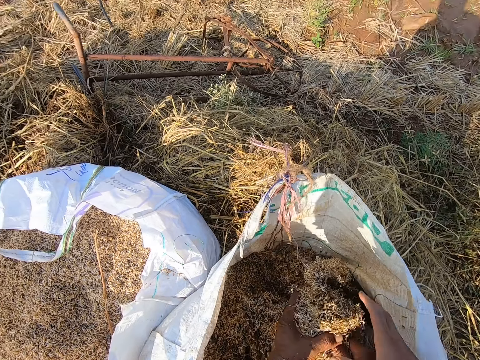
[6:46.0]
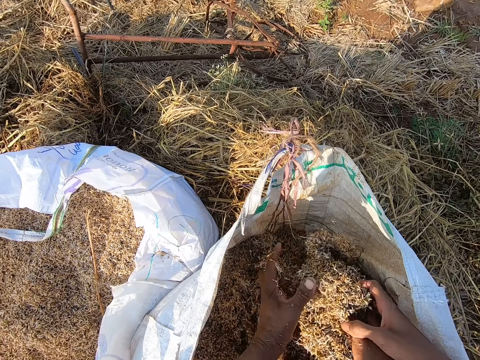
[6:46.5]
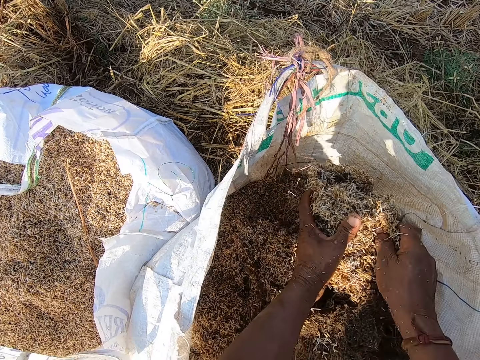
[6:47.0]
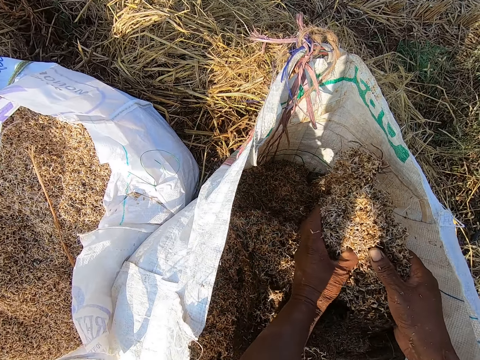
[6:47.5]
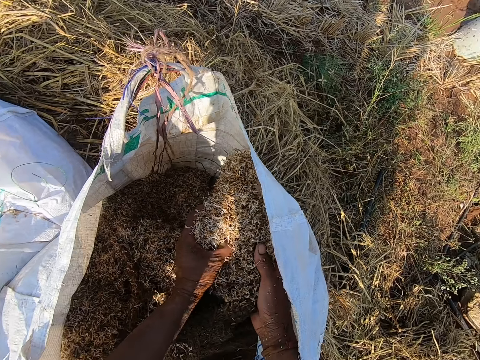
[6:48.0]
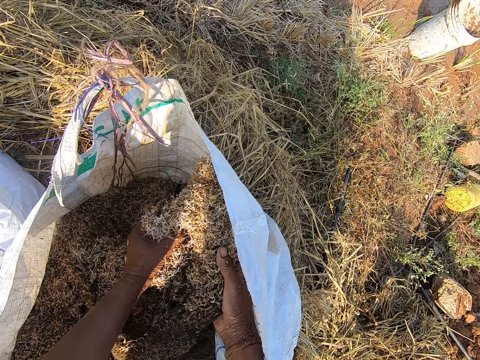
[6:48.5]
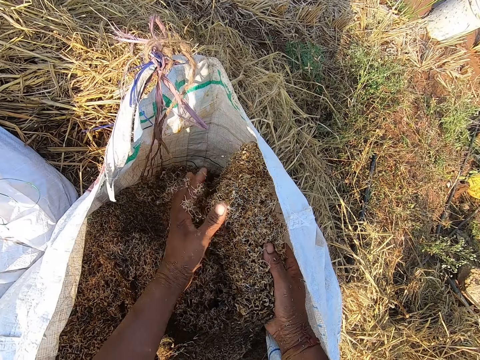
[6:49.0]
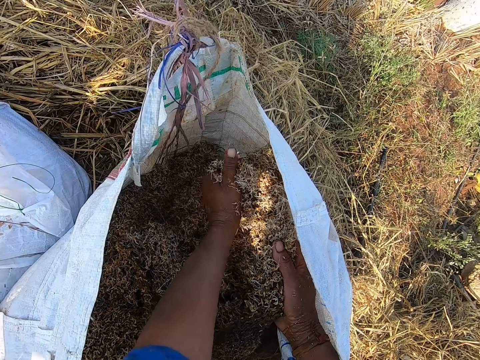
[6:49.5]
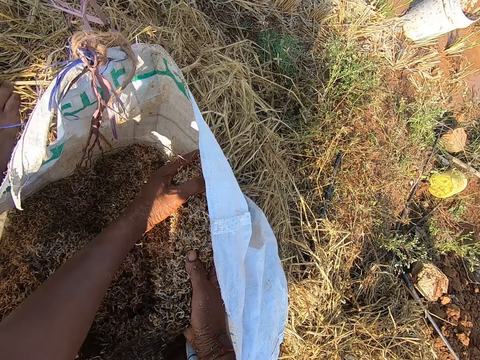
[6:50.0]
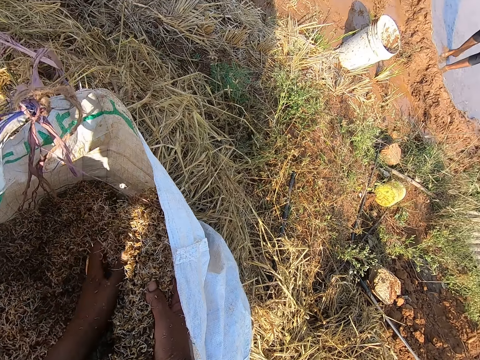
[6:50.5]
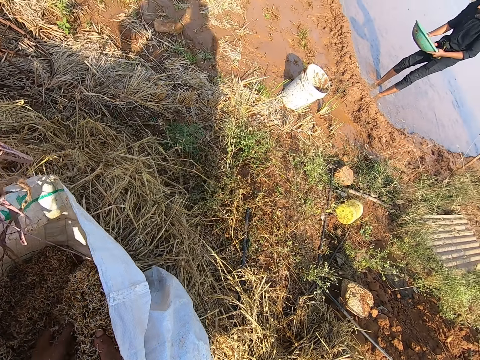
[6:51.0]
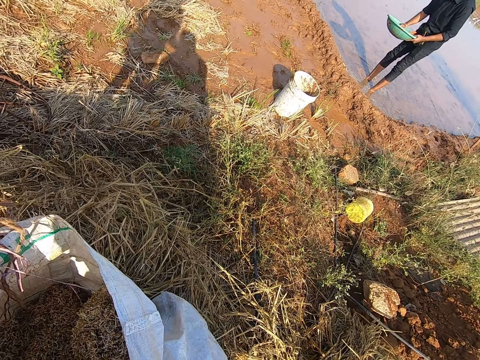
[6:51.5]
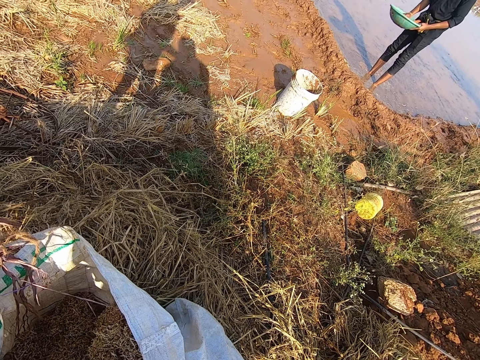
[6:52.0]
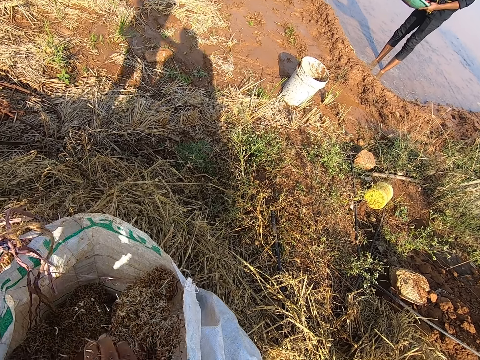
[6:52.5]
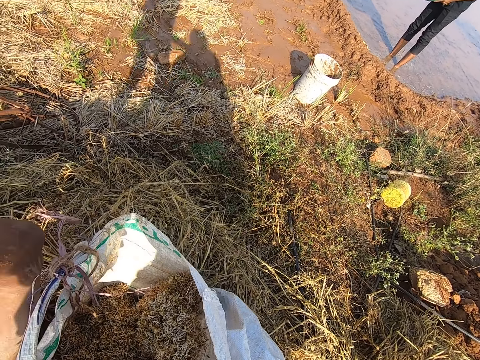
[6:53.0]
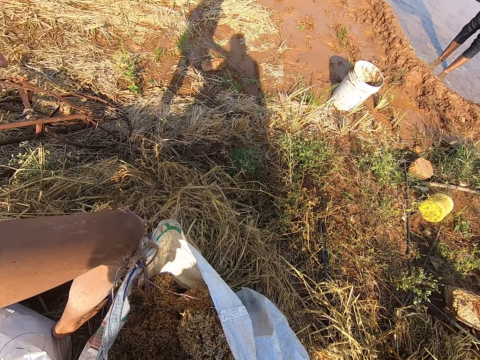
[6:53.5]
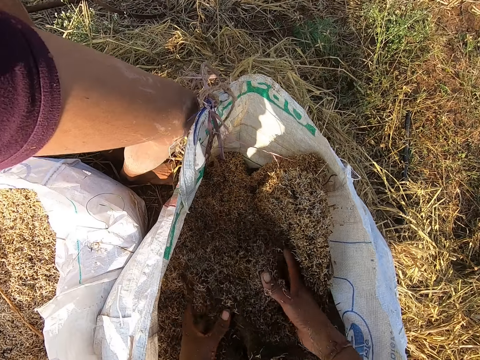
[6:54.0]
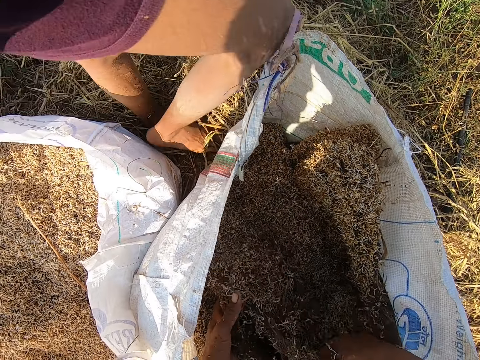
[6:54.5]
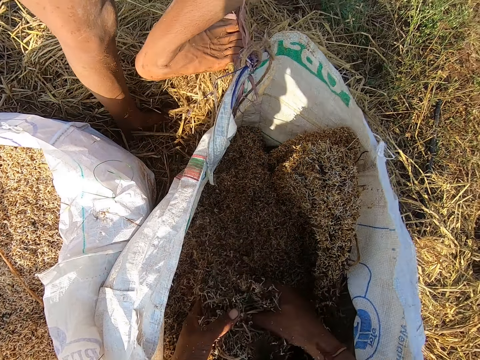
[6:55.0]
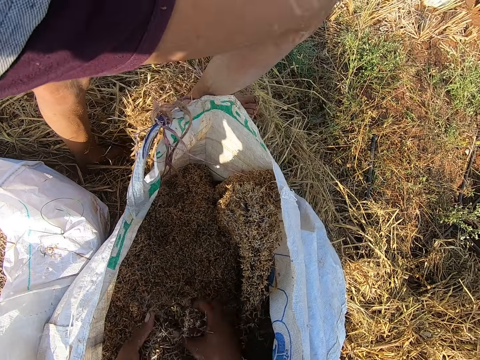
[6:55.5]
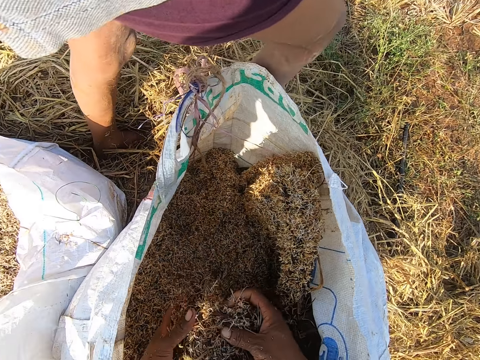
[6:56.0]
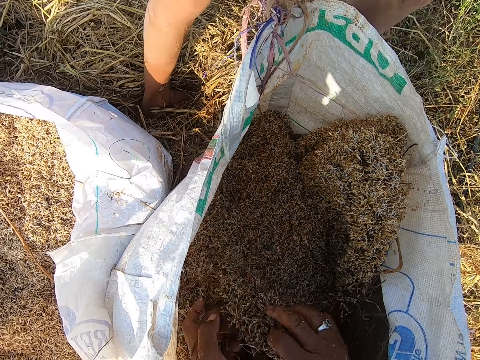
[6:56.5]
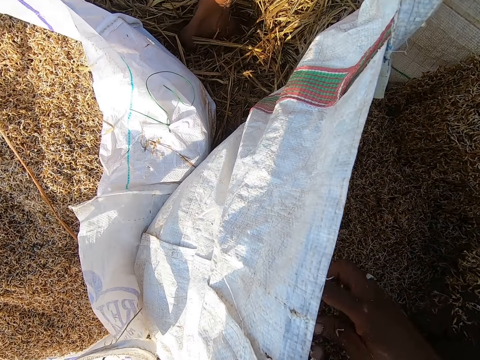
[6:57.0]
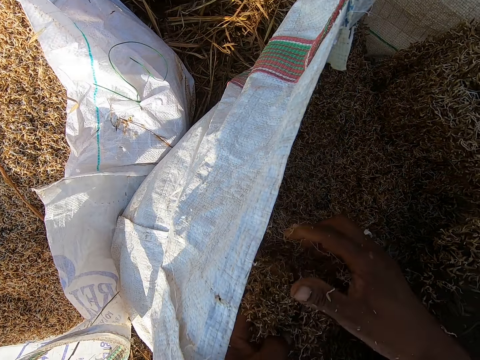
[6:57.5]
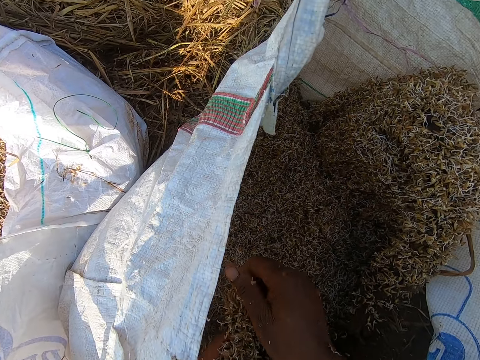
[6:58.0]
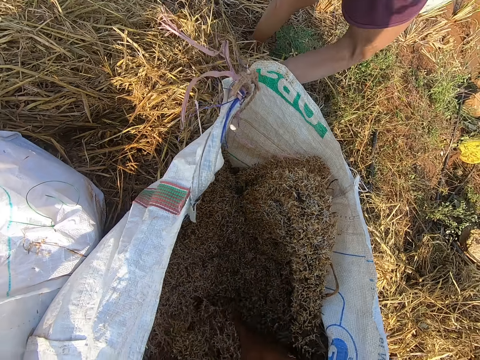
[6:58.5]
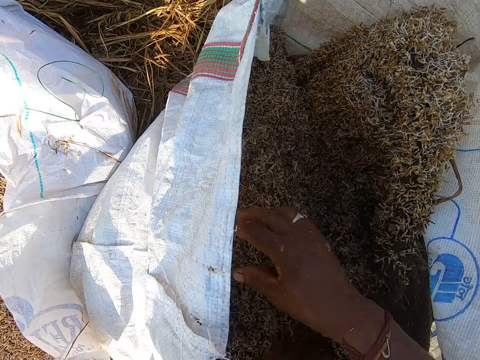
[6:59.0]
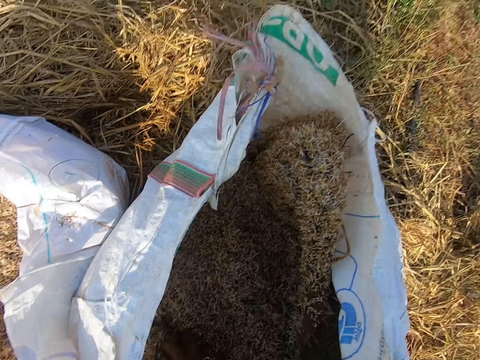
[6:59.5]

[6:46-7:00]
The camera wearer dismantles the sawdust. A man touches the right hand of the camera wearer with his right hand. The camera wearer removes barley straw from the jute sack with his hands.

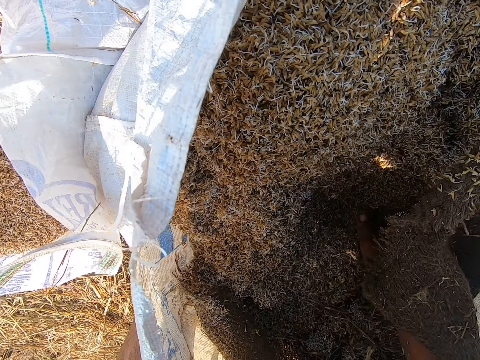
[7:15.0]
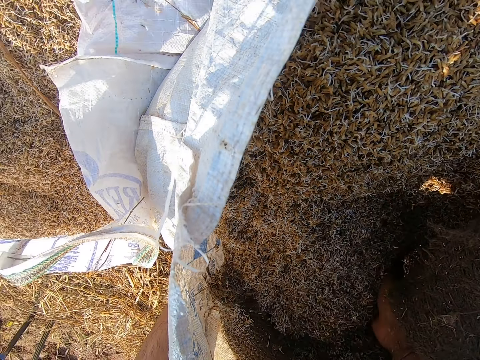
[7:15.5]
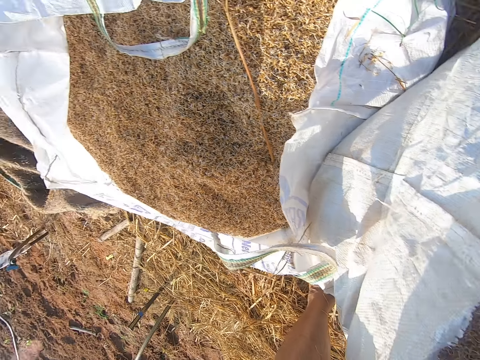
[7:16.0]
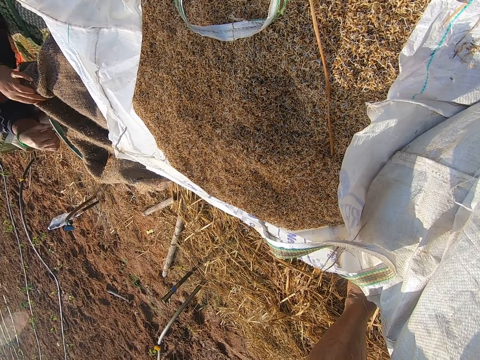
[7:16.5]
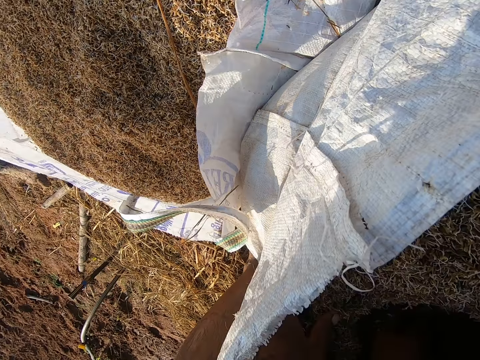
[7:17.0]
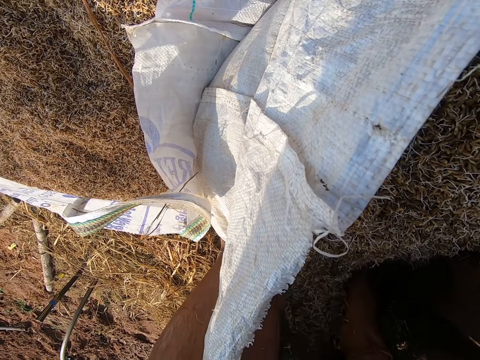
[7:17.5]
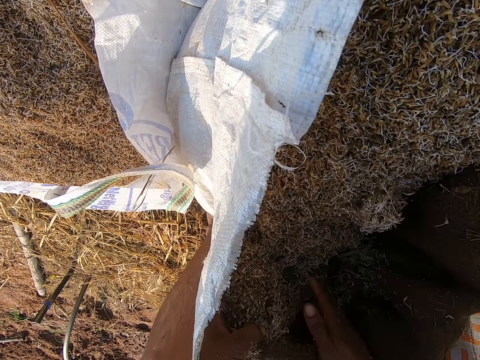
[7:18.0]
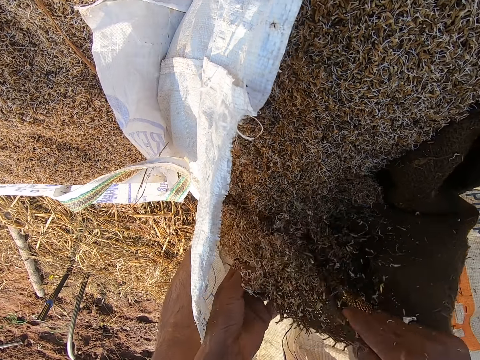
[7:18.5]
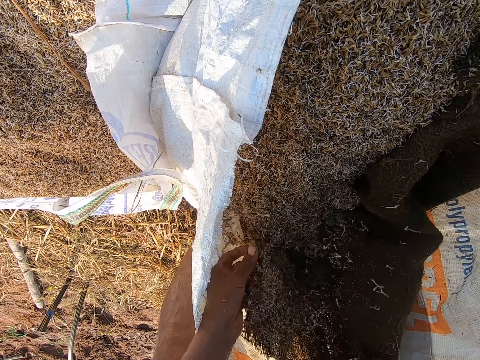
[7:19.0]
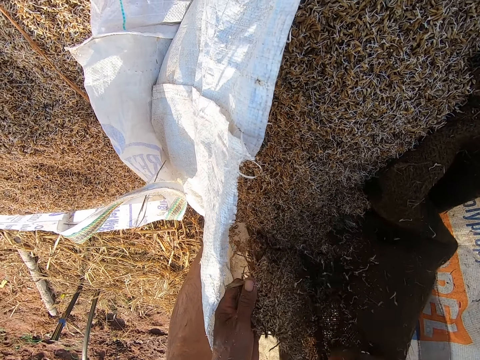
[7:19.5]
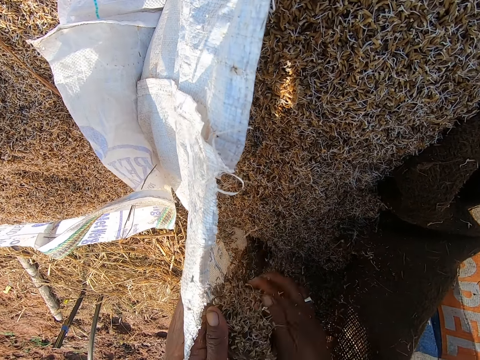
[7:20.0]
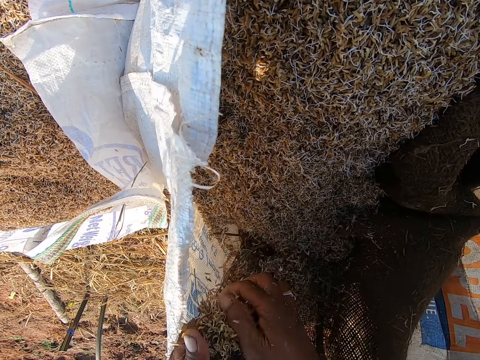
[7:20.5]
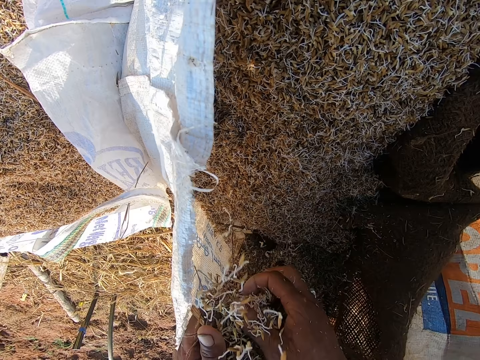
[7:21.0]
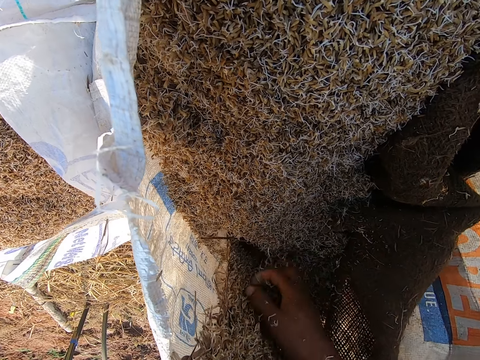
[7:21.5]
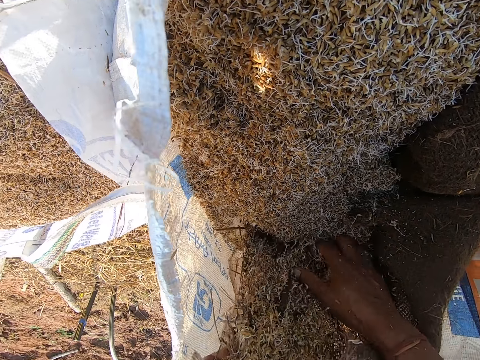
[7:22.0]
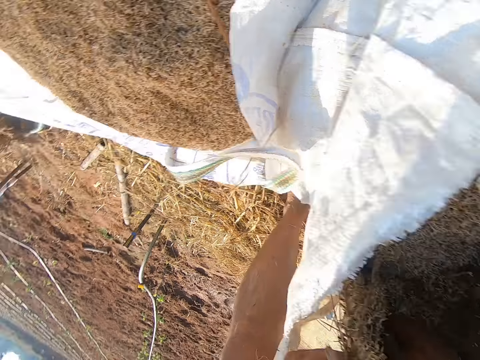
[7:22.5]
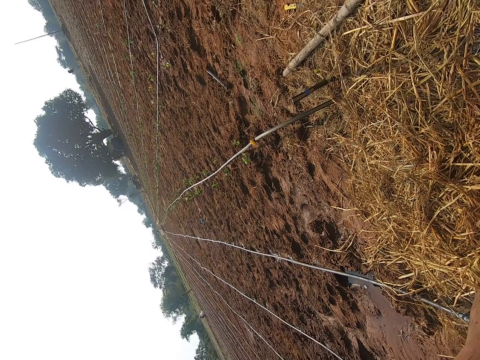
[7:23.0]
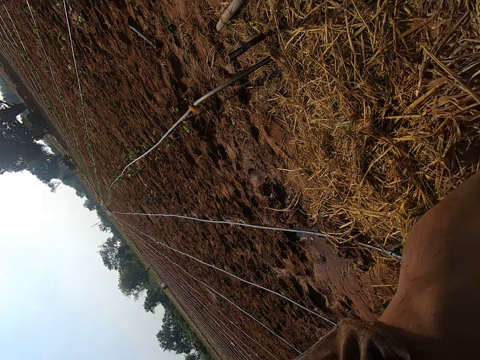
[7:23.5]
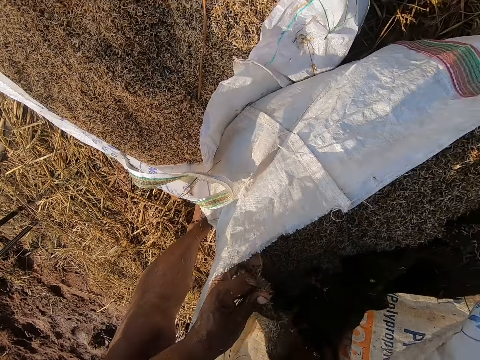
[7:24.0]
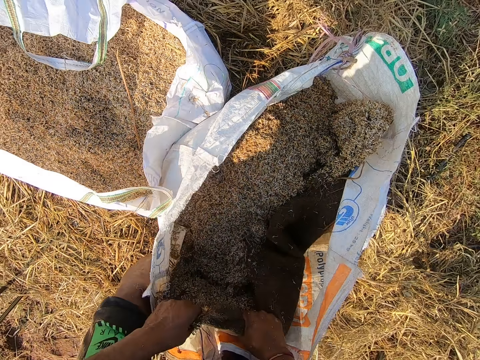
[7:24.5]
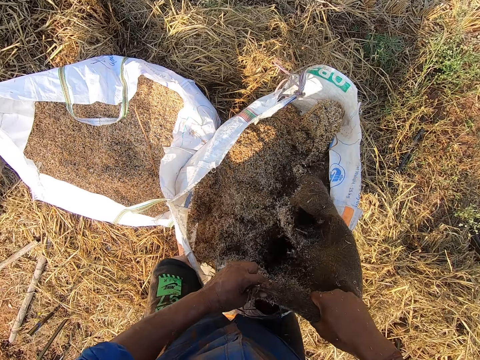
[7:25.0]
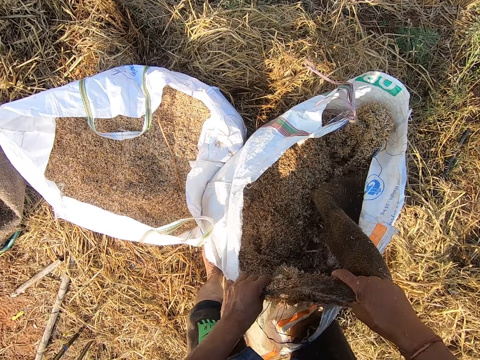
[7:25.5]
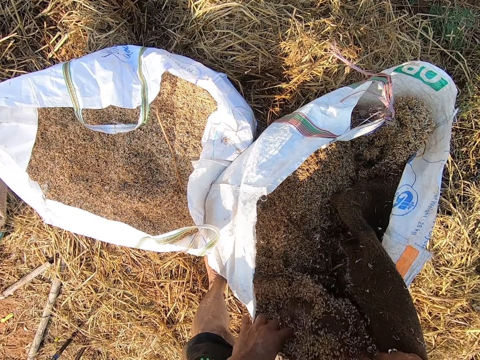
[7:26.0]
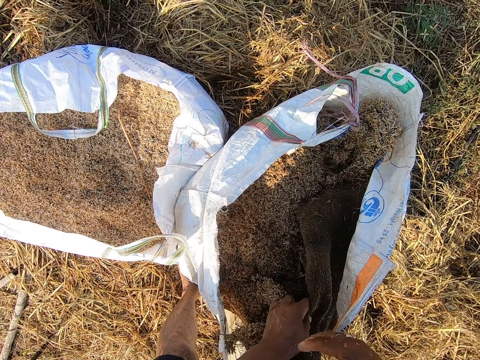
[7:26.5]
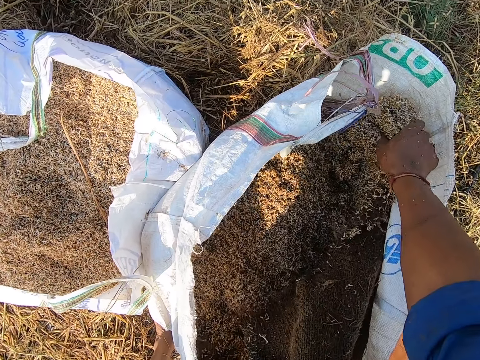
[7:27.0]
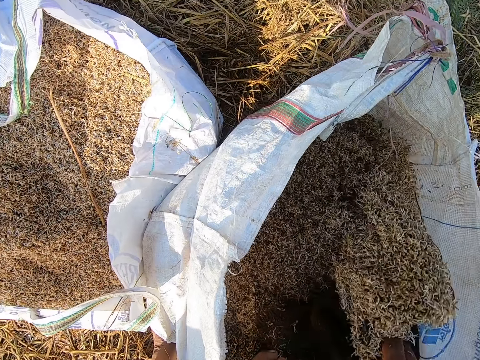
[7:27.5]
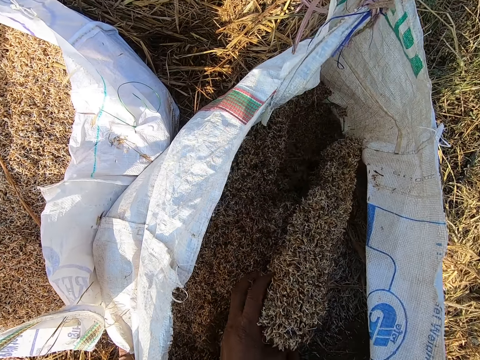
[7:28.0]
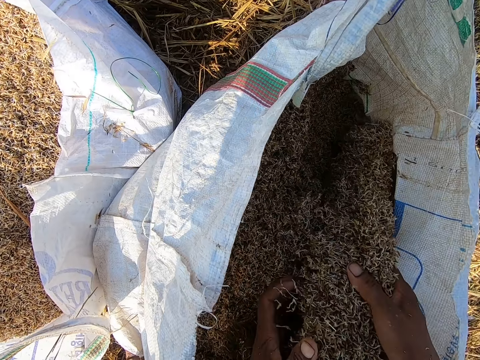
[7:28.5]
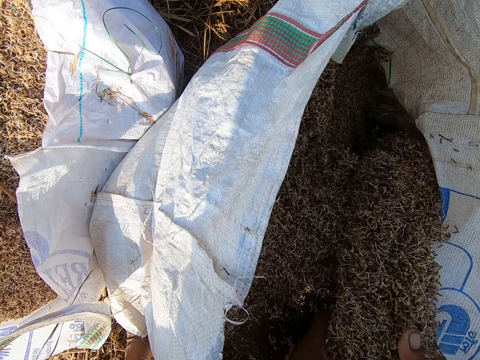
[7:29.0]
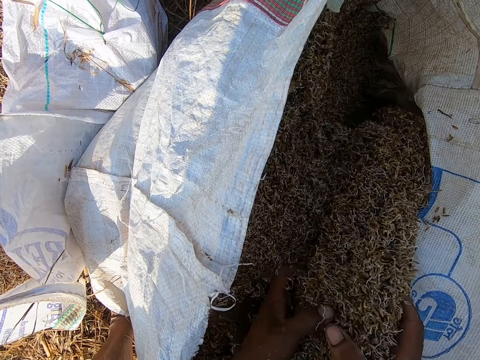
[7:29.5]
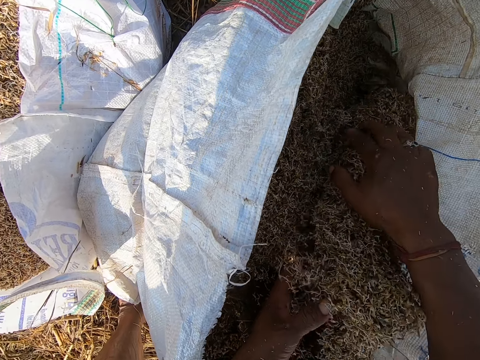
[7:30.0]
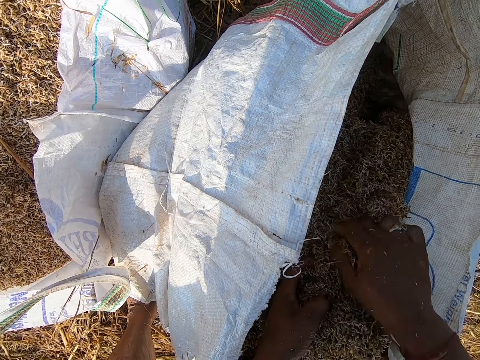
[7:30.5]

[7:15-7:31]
The camera wearer looks around. He shakes the sack. He looks around. He pulls out the jute sack from the sack bag with his hands. He shakes the jute sack with his hands. He lifts the sack. He grabs the jute sack in the sack bag with his left hand. He grabs the jute sack in the sack bag with his right hand. He removes barley straw from the jute sack with his hands.
